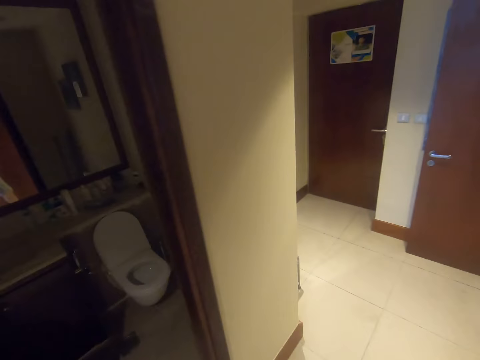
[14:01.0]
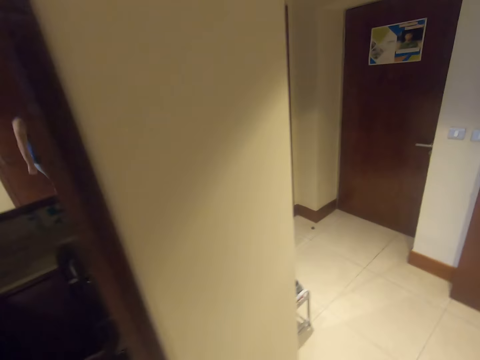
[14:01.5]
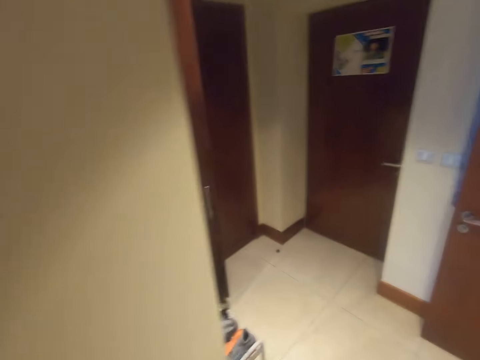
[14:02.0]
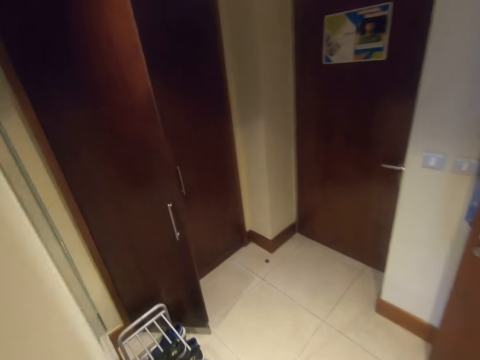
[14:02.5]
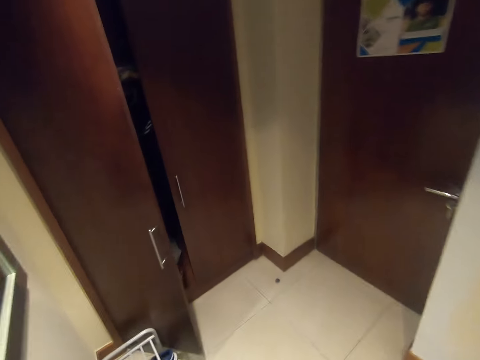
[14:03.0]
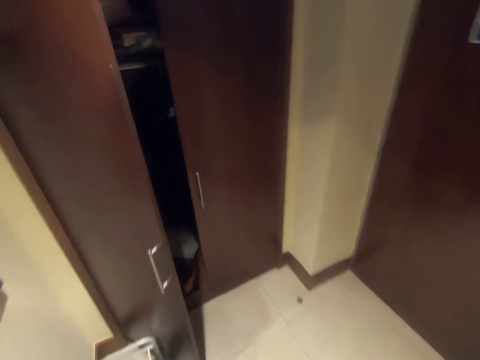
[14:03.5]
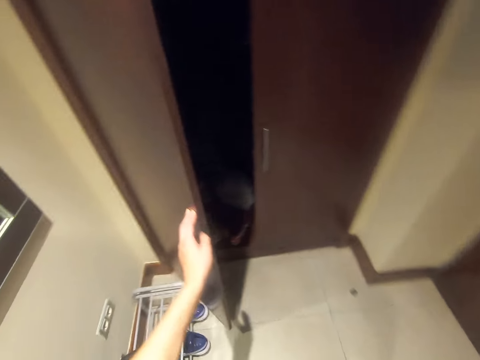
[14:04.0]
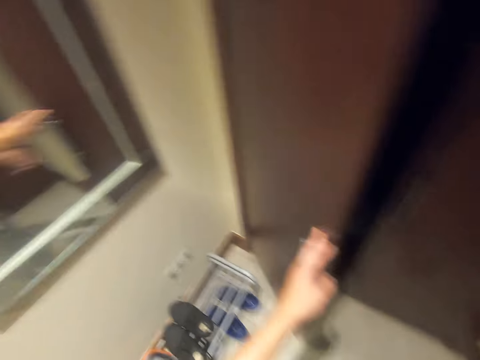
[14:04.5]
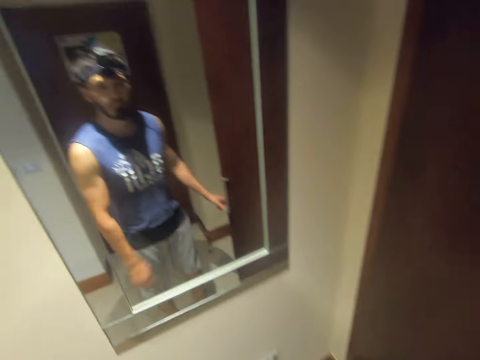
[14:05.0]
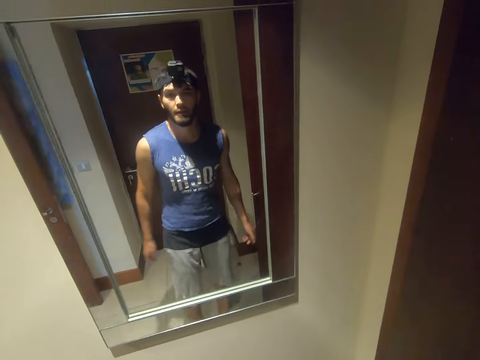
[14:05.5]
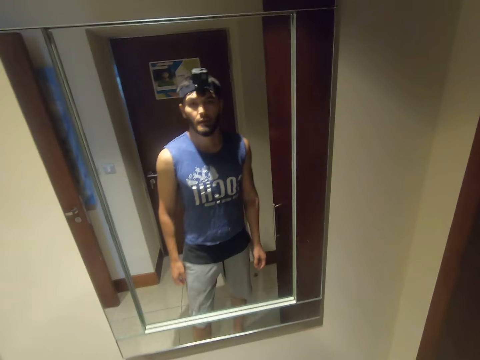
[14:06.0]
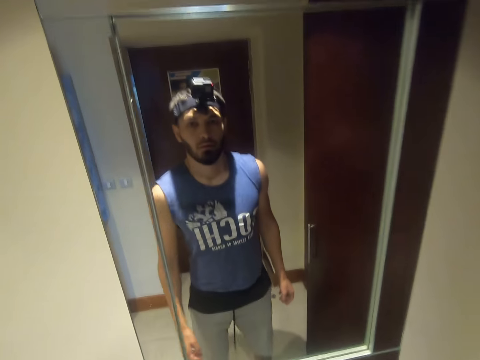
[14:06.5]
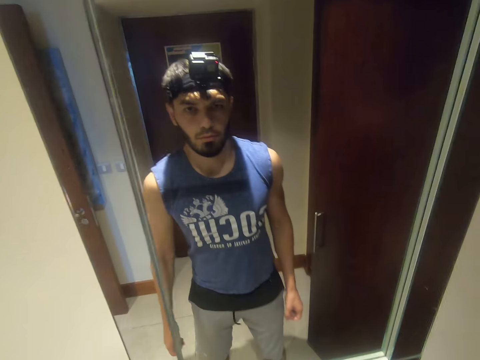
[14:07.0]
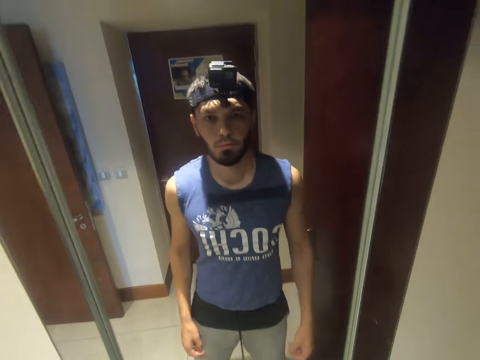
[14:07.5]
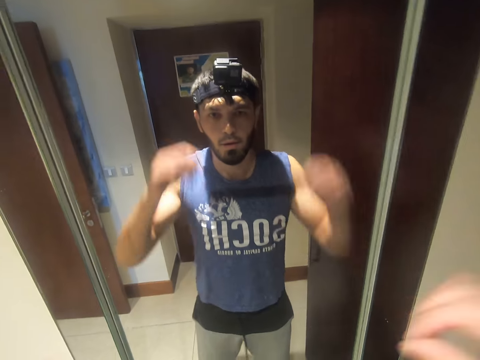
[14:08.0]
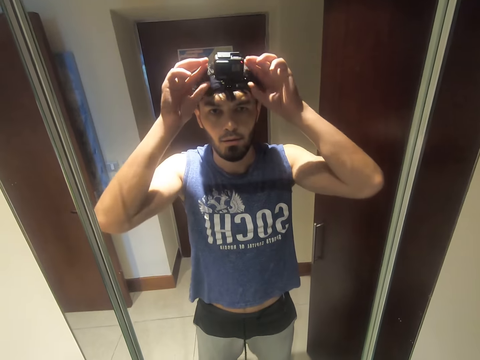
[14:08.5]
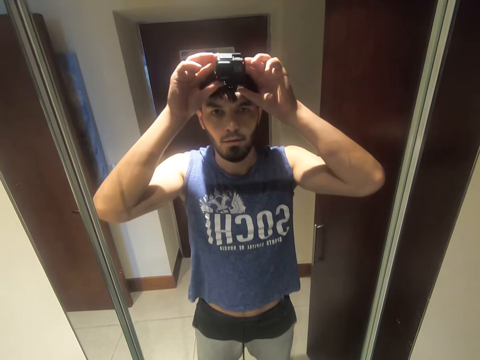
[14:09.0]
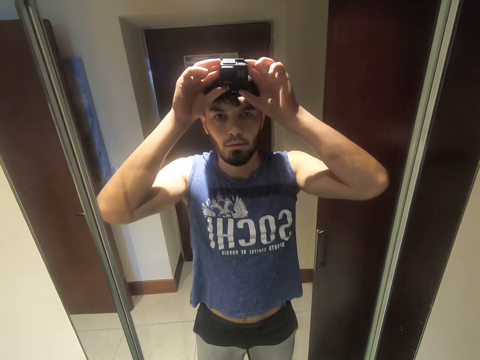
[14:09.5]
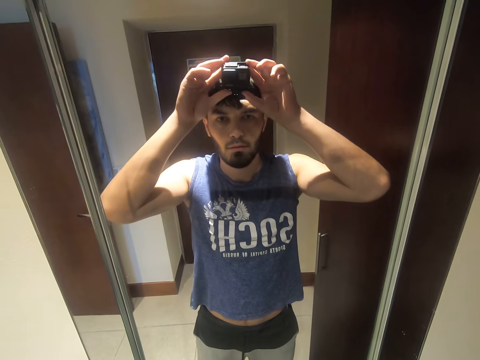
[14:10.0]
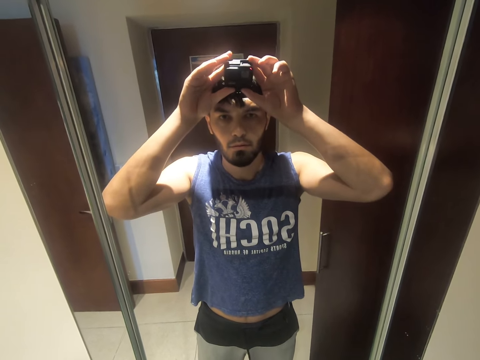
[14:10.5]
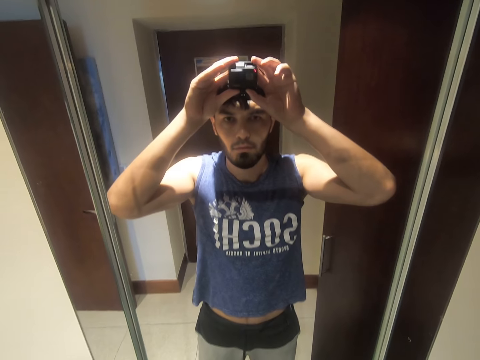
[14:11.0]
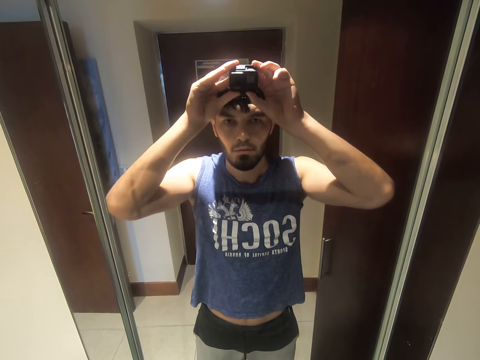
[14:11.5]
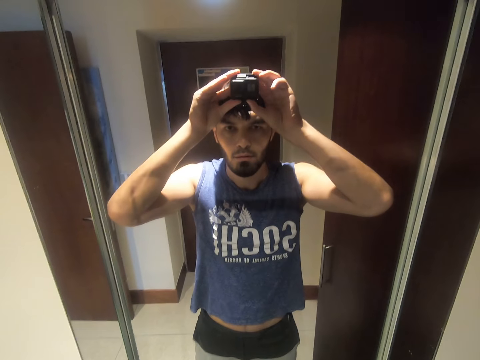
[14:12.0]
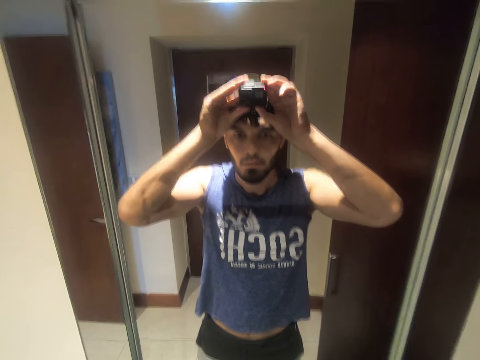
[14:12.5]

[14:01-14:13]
The camera wearer closes the closet. They look at themselves in the mirror. They adjust the camera.

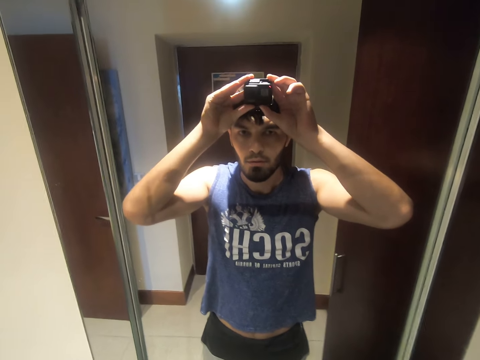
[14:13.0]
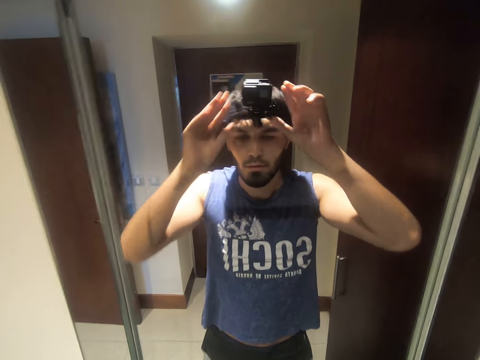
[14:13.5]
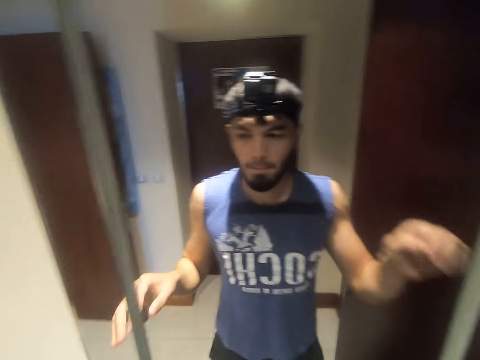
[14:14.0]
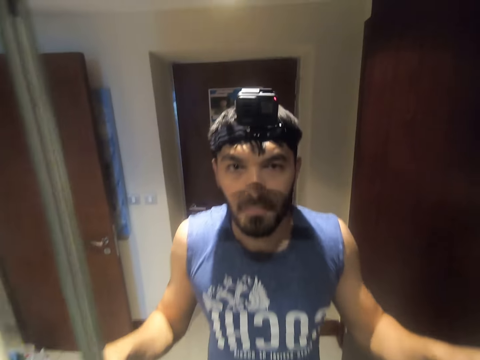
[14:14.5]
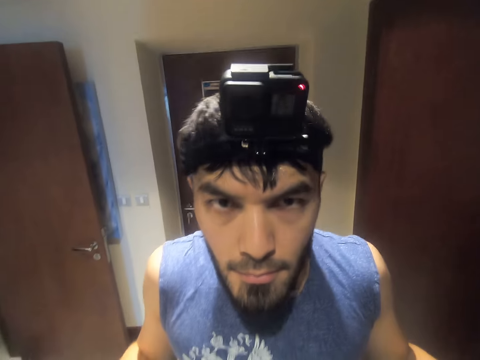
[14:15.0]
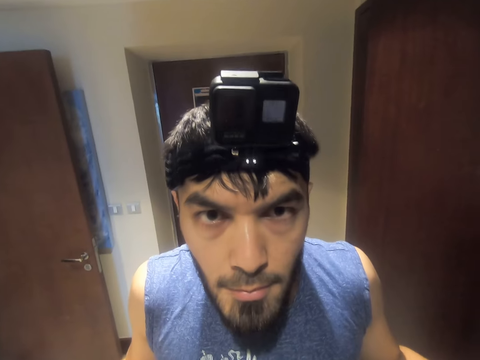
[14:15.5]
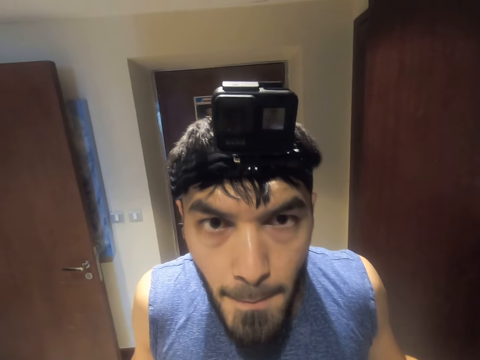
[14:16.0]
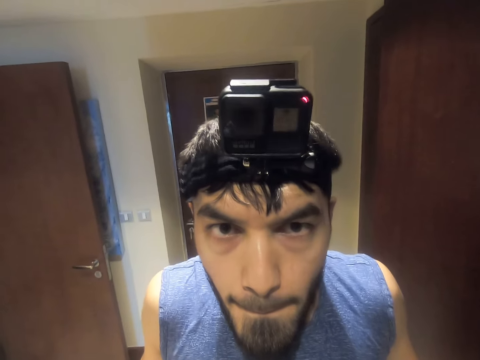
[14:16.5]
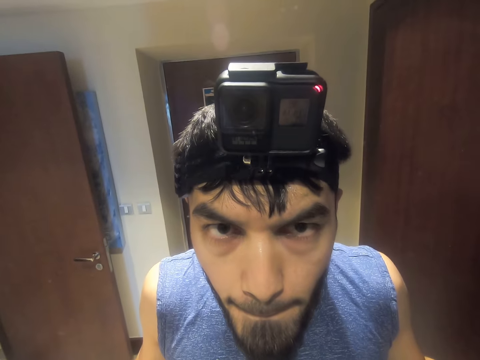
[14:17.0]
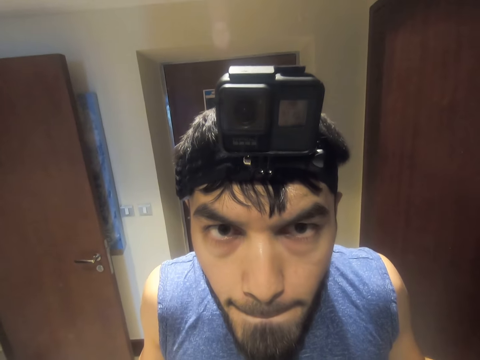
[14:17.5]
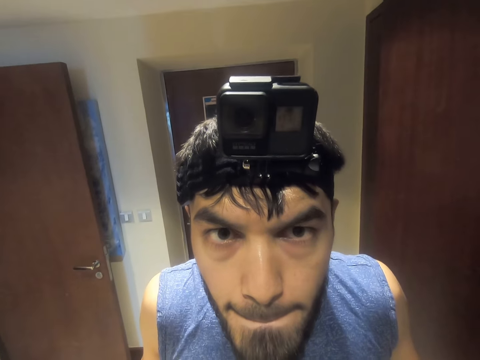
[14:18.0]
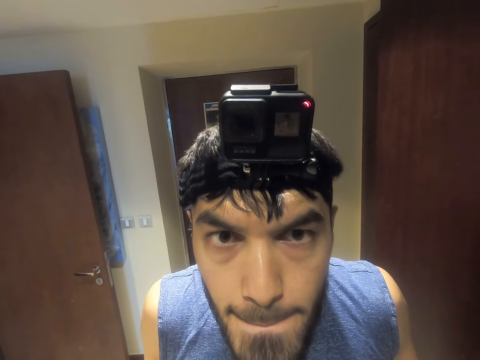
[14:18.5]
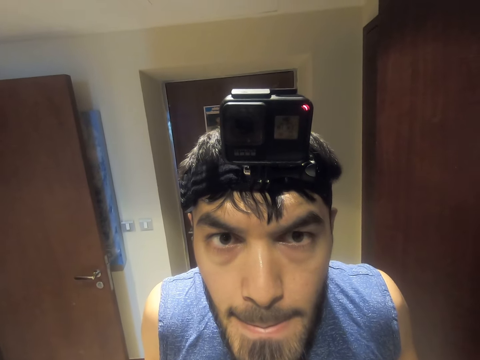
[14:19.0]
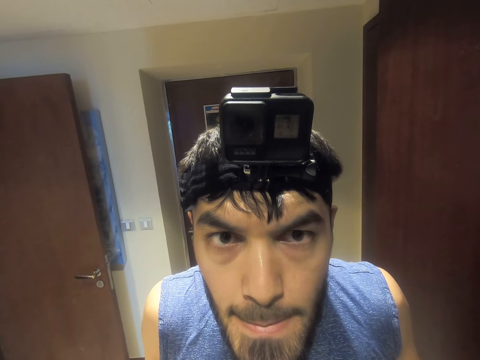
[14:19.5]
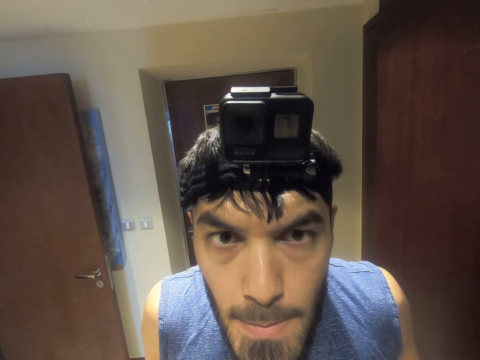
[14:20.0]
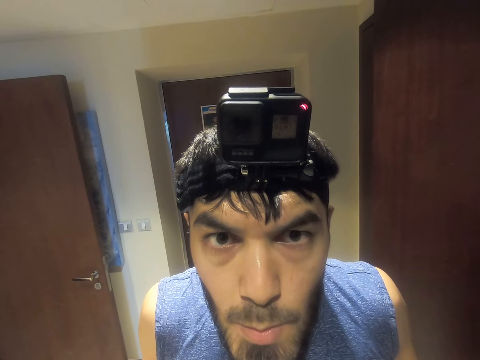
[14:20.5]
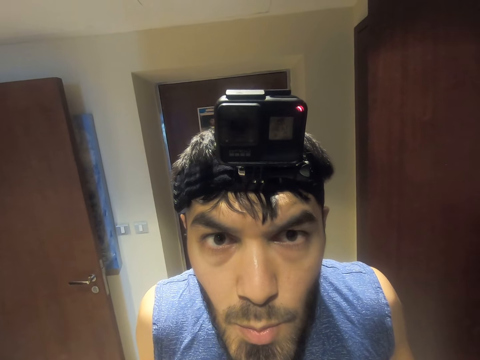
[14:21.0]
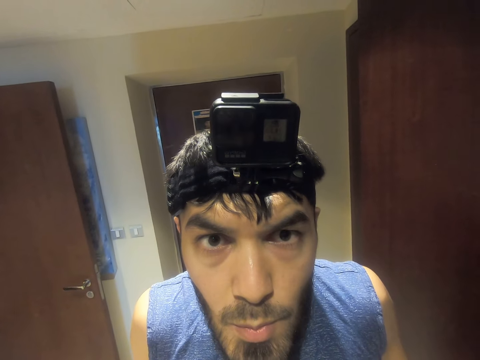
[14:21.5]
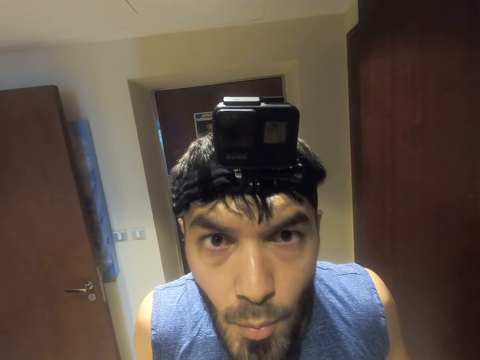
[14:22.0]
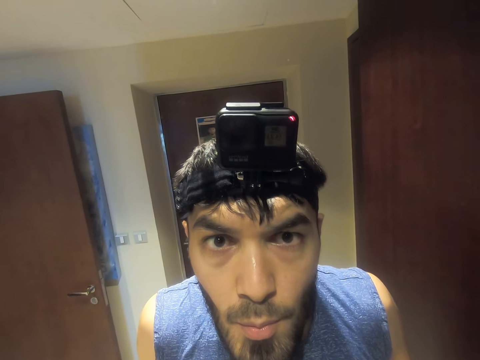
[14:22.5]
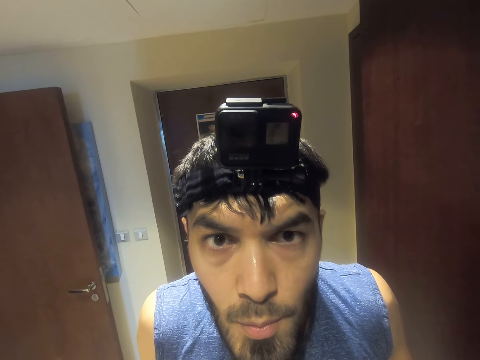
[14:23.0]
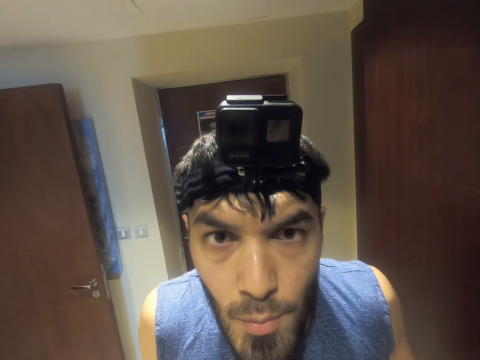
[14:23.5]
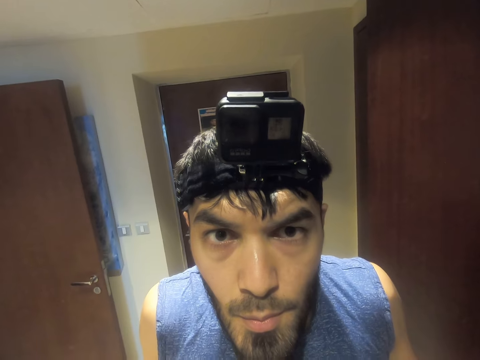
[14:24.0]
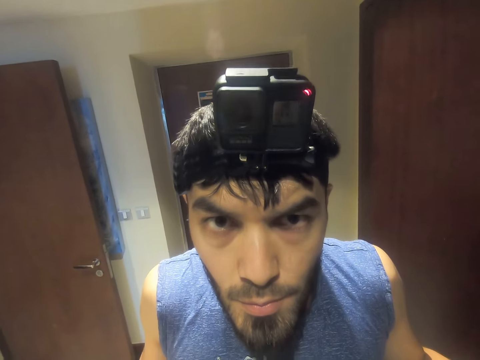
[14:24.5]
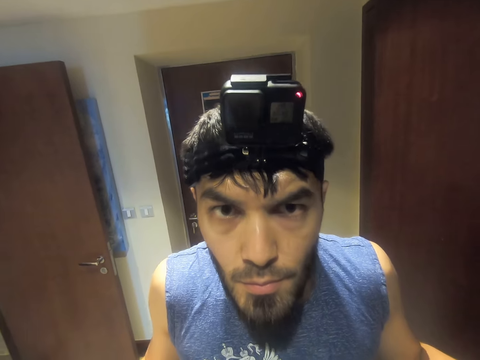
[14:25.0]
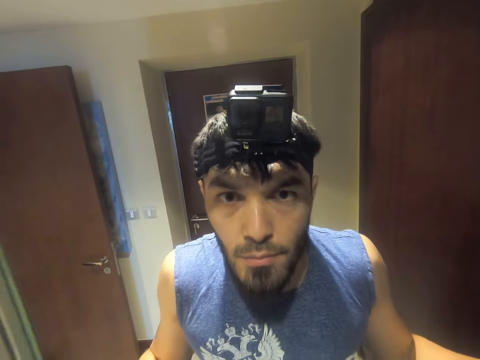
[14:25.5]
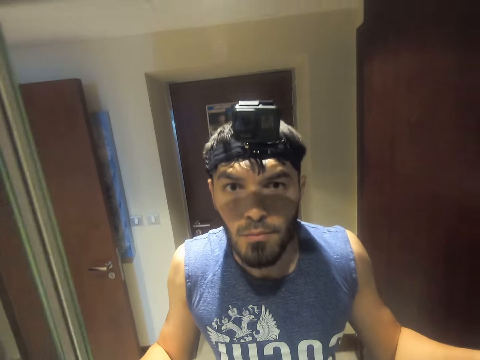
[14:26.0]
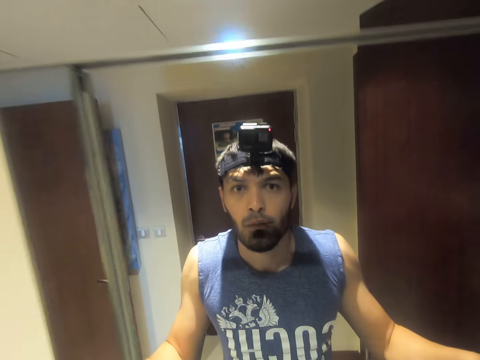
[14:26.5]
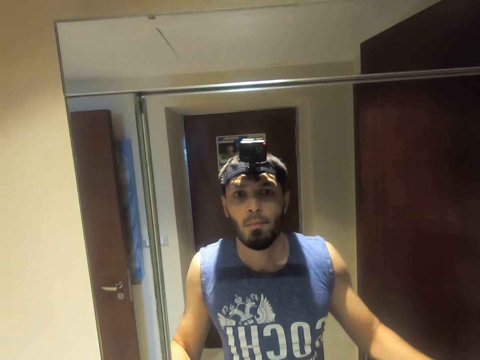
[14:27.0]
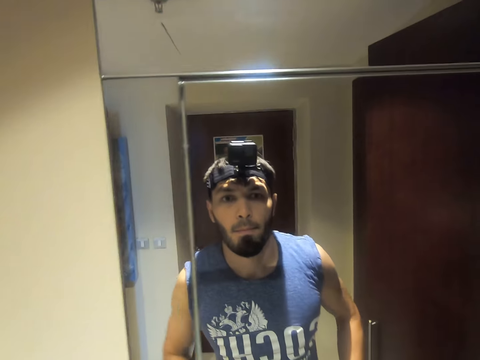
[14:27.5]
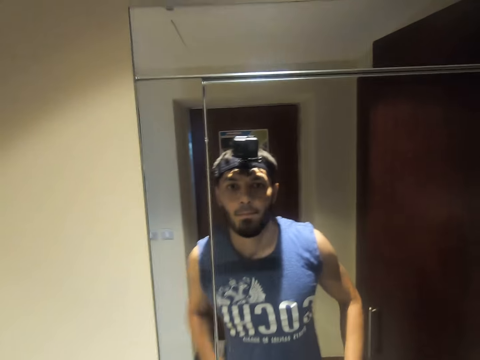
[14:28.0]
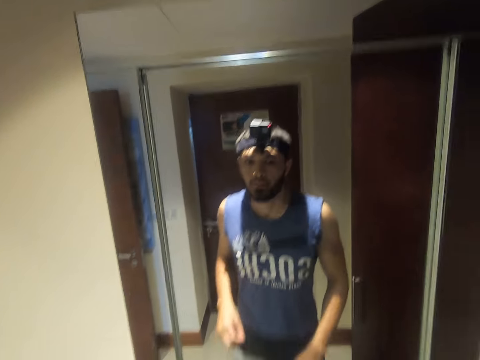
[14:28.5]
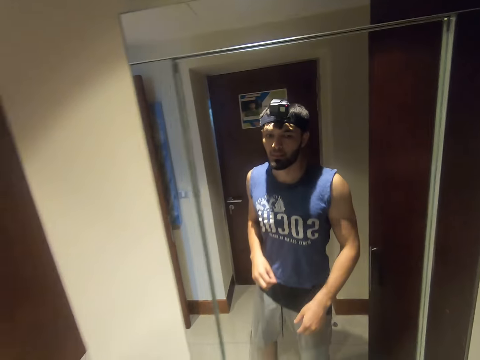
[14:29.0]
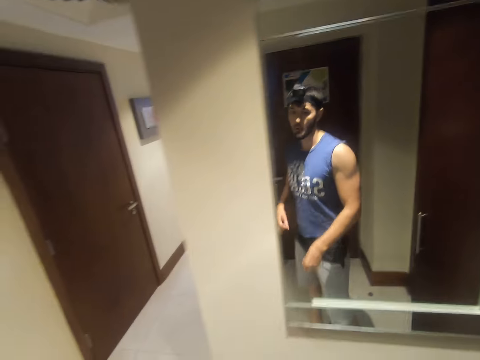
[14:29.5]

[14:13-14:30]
The camera wearer looks in the mirror.
